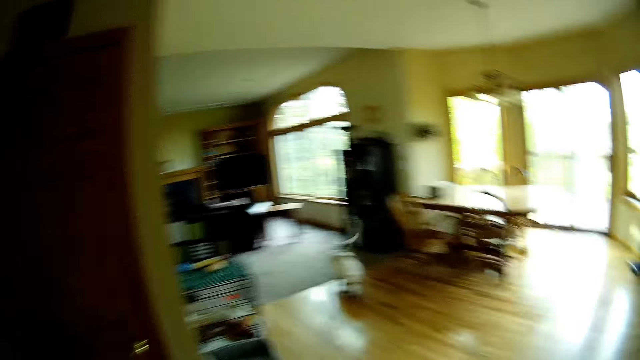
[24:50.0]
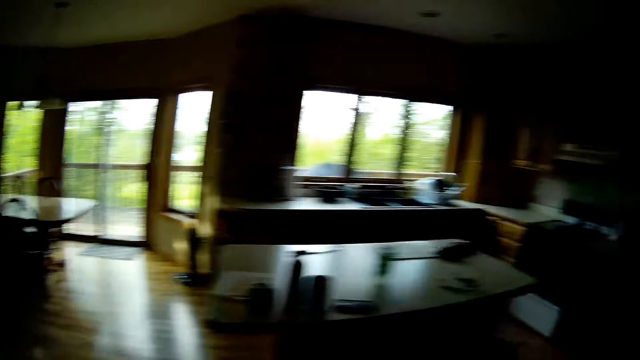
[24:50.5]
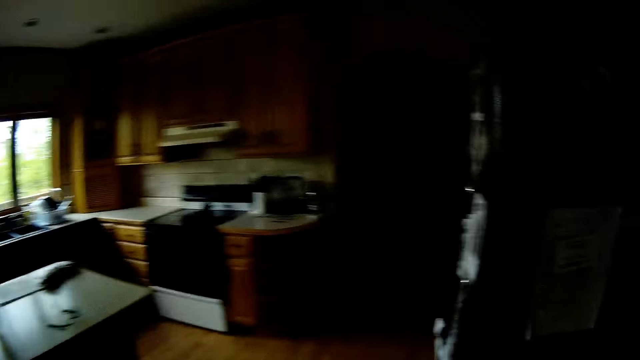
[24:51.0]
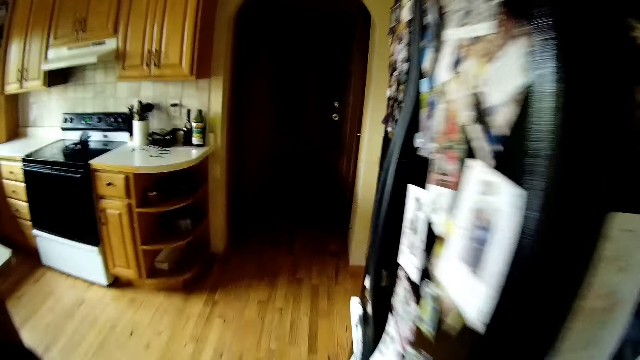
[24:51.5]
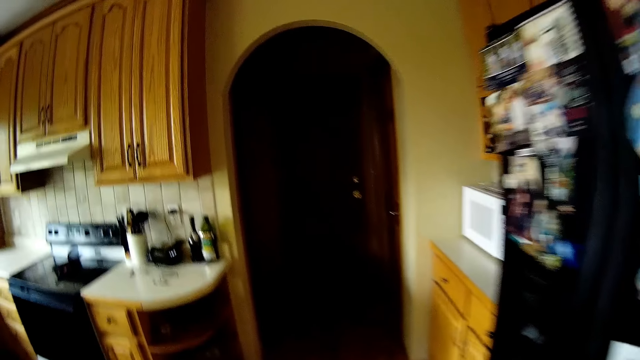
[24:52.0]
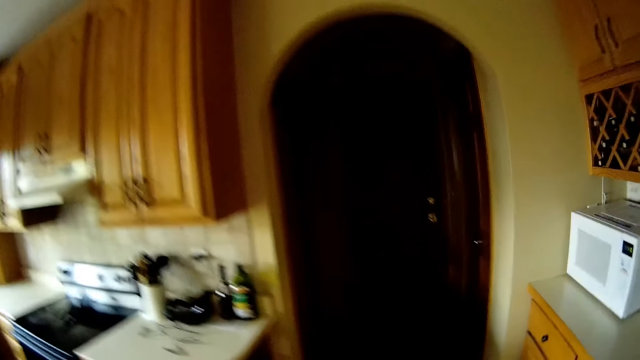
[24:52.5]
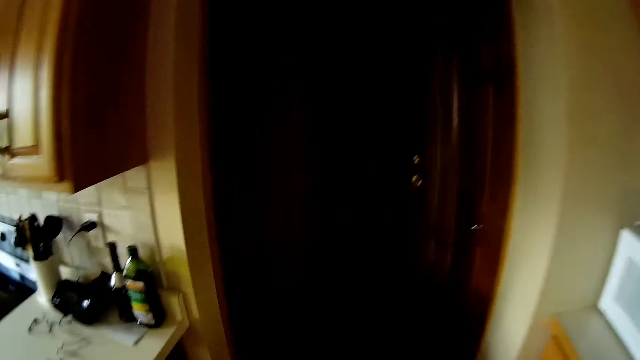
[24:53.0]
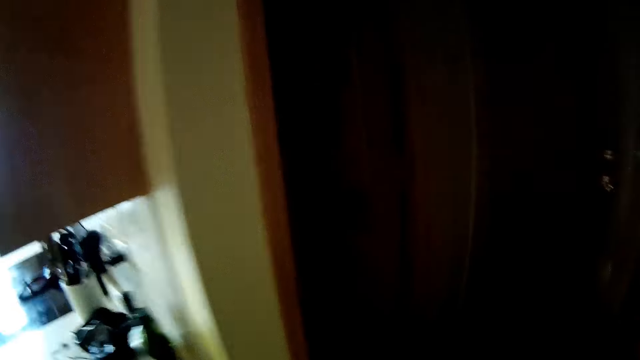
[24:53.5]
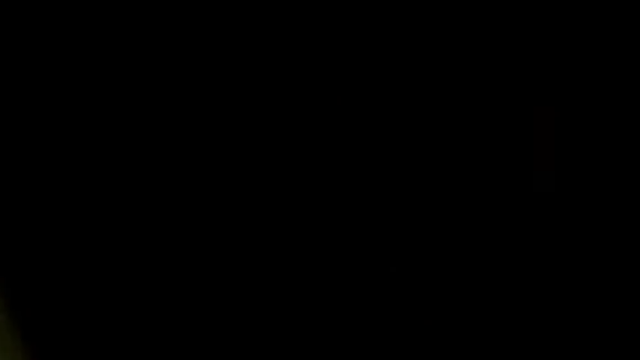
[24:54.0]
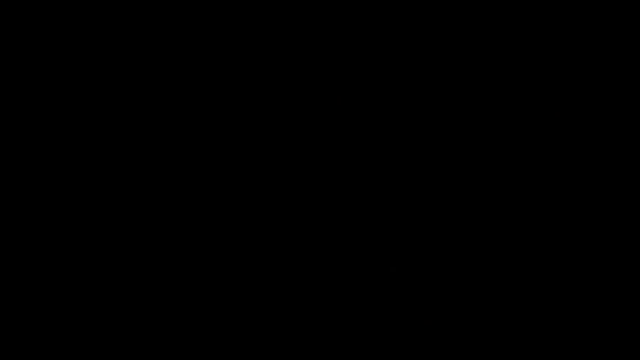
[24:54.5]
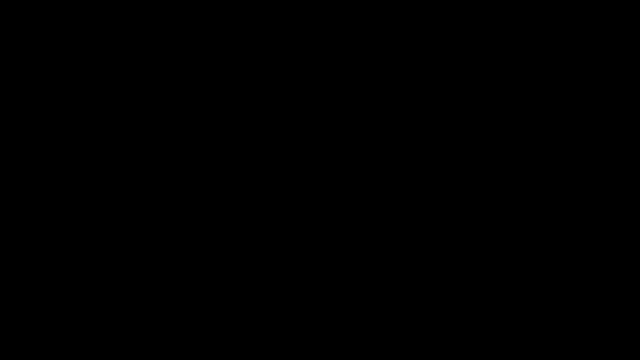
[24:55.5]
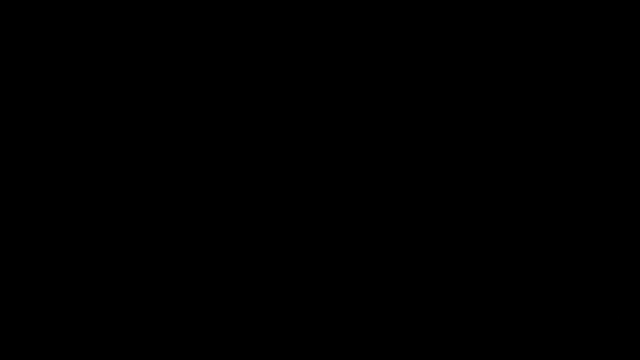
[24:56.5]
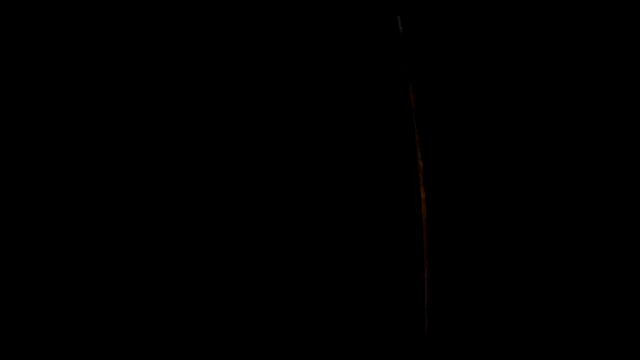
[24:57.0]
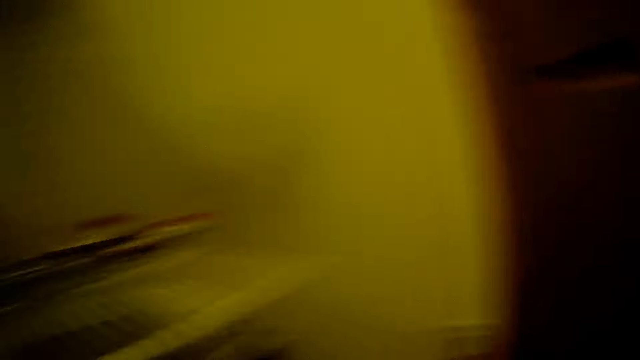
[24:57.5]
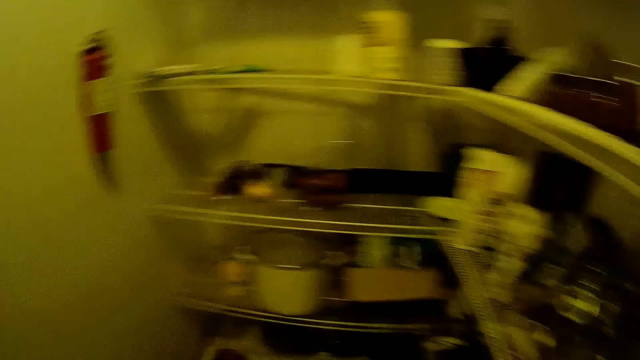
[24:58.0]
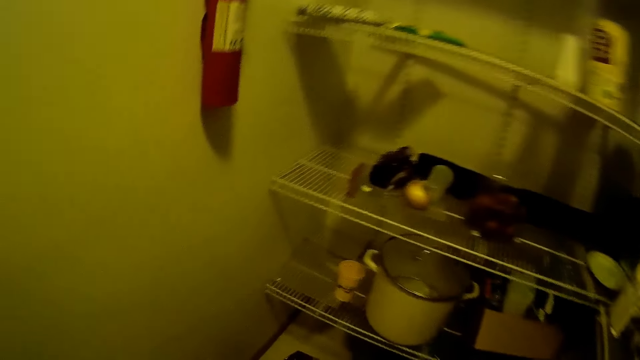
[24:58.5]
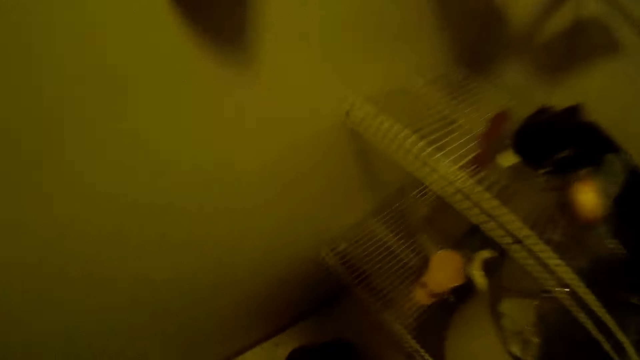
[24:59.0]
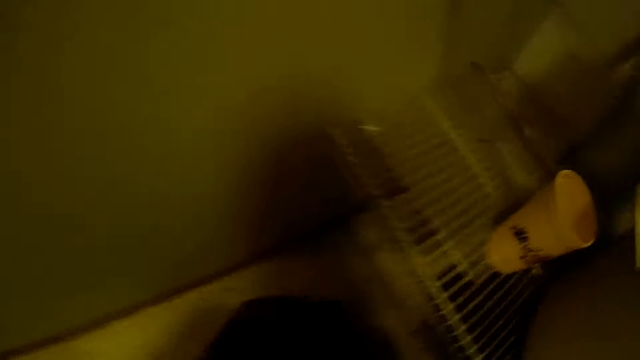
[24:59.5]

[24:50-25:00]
The camera wearer looks around in the kitchen. She walks in the kitchen. She leaves the kitchen. She switches on the light with her right hand.

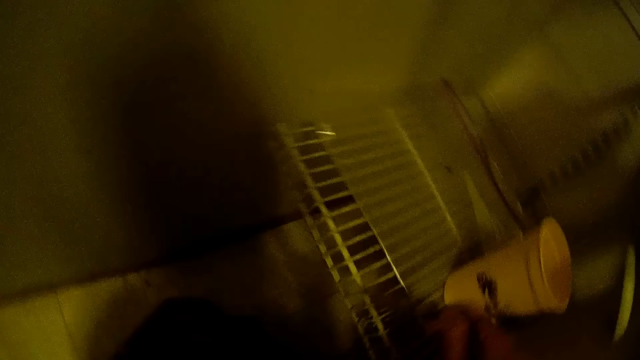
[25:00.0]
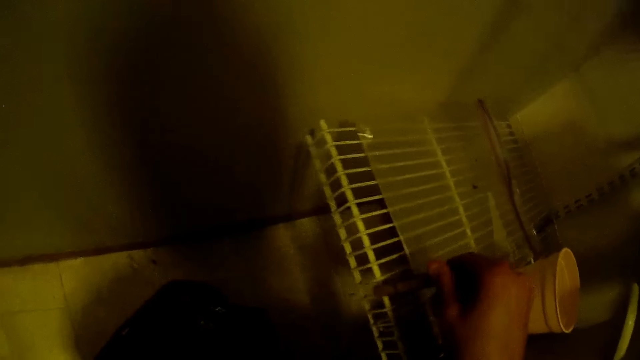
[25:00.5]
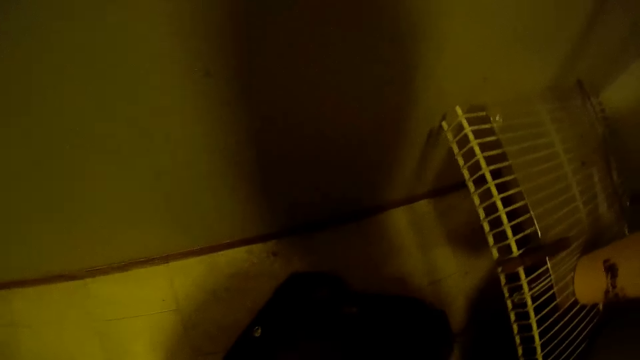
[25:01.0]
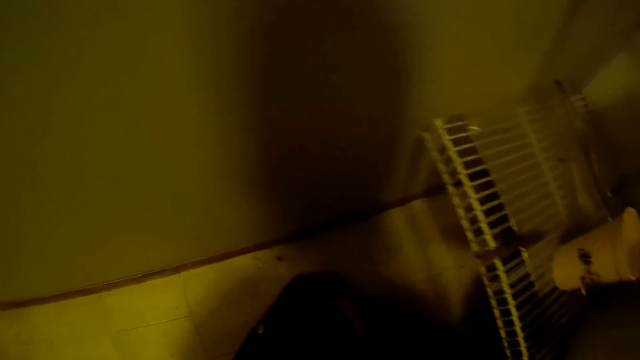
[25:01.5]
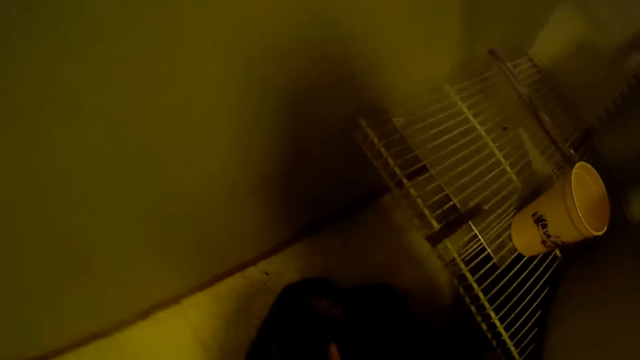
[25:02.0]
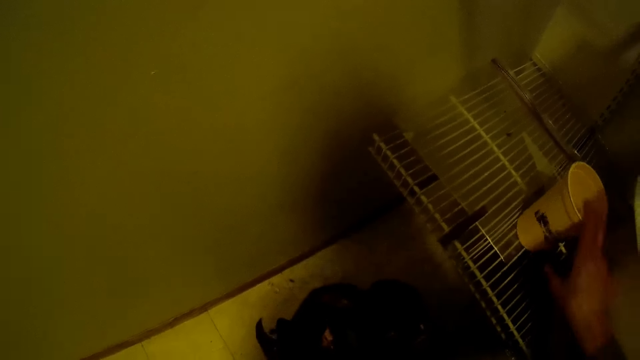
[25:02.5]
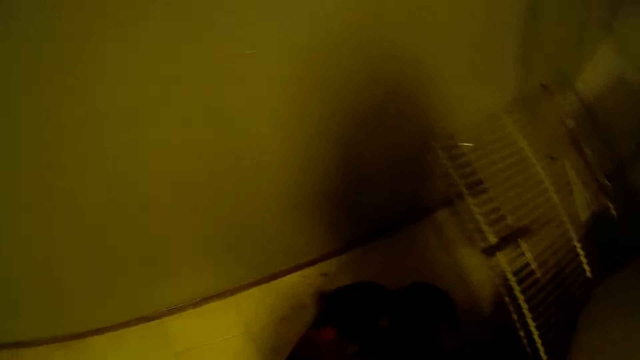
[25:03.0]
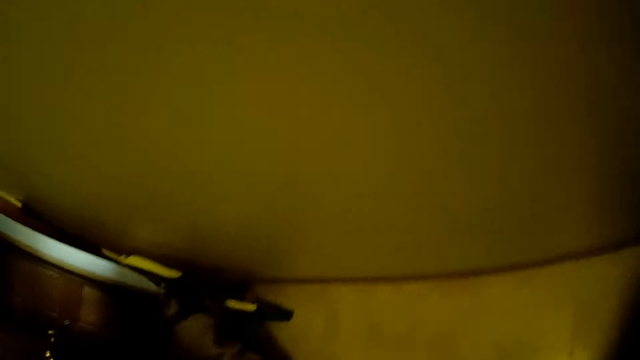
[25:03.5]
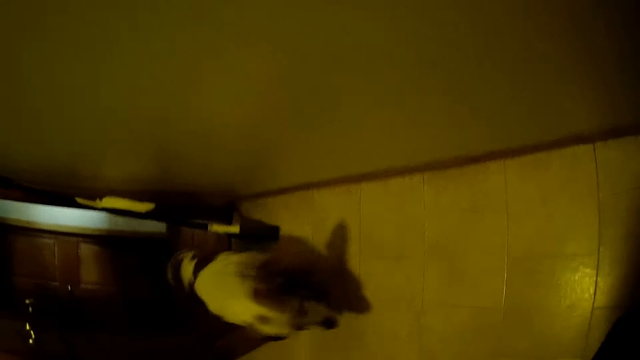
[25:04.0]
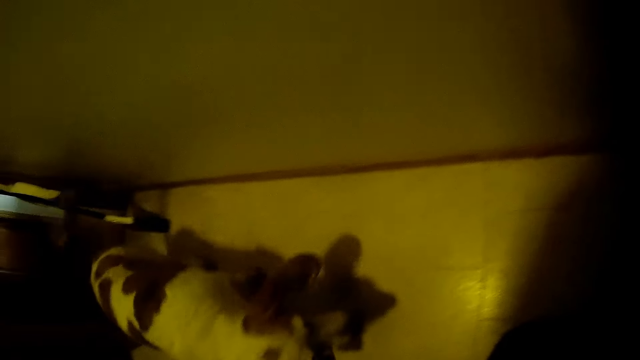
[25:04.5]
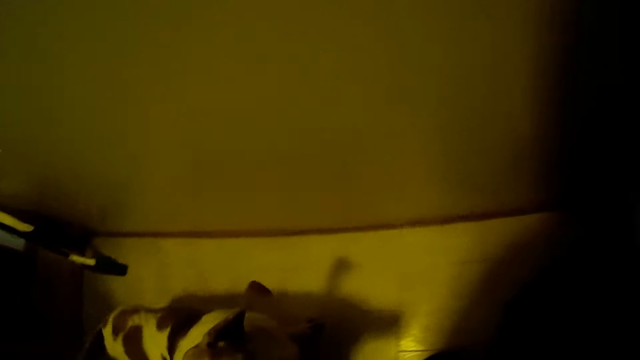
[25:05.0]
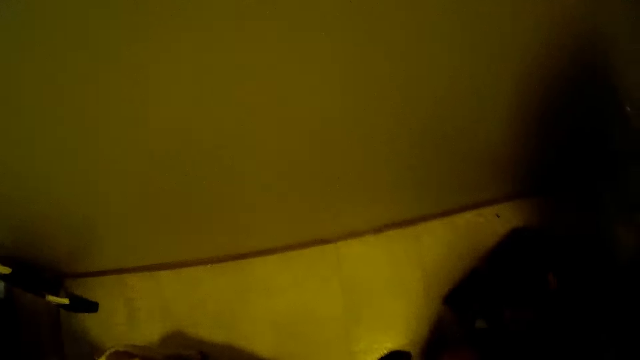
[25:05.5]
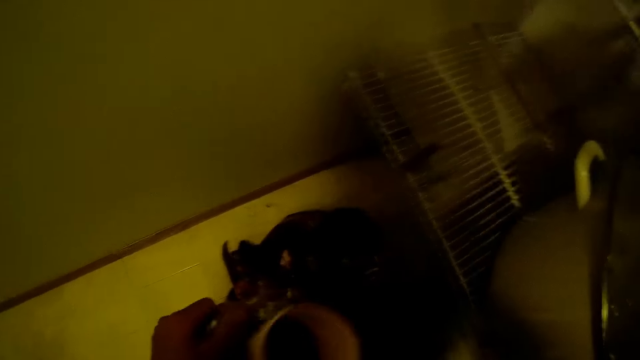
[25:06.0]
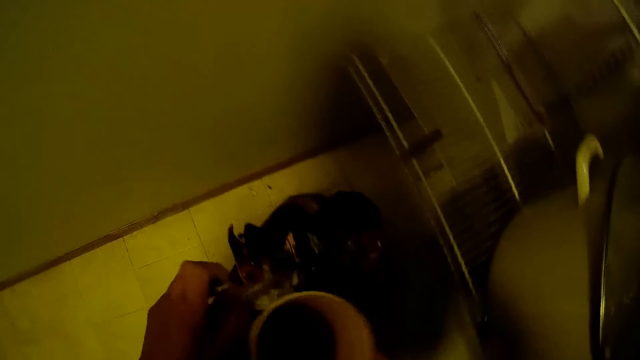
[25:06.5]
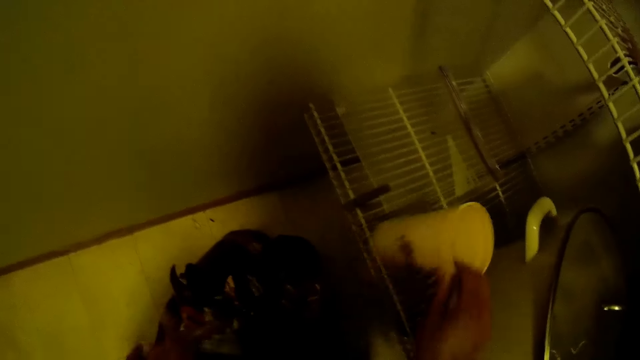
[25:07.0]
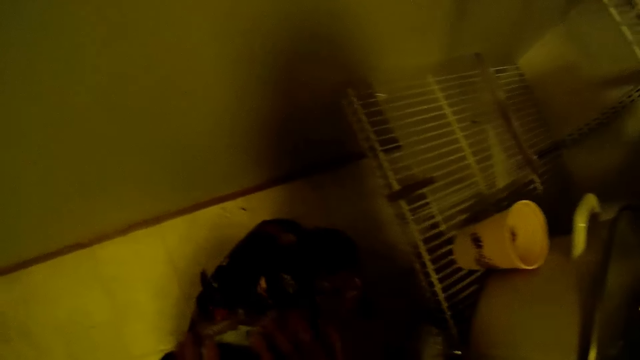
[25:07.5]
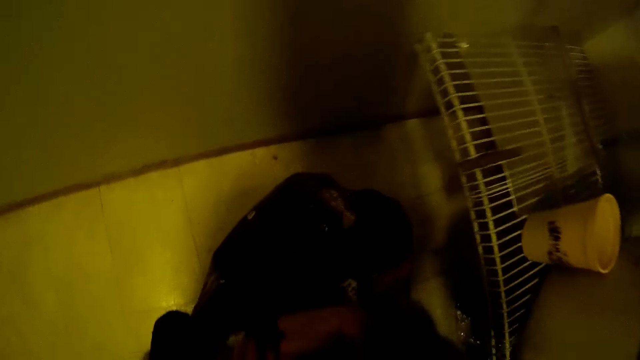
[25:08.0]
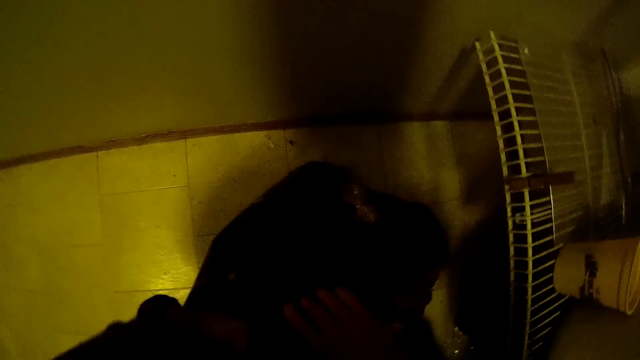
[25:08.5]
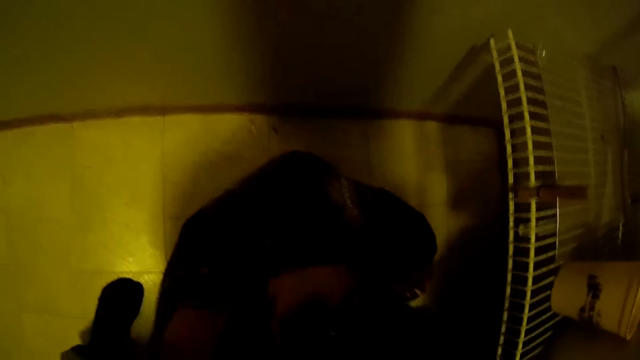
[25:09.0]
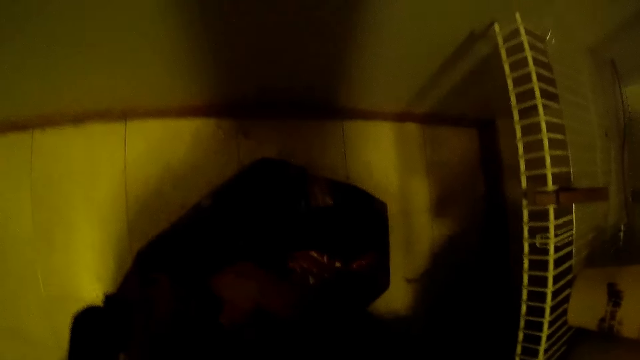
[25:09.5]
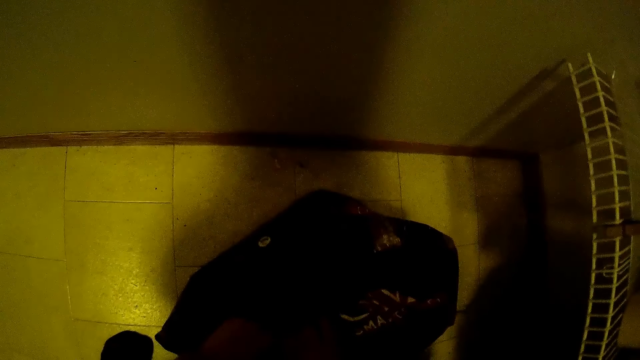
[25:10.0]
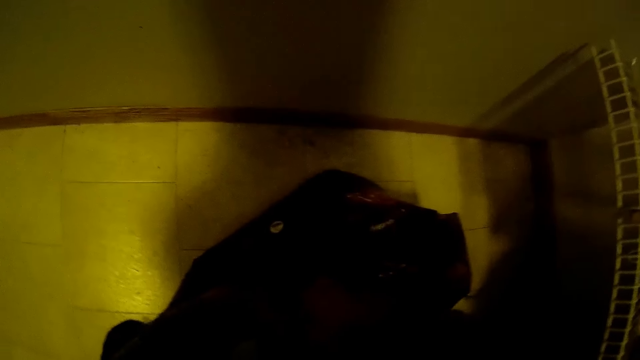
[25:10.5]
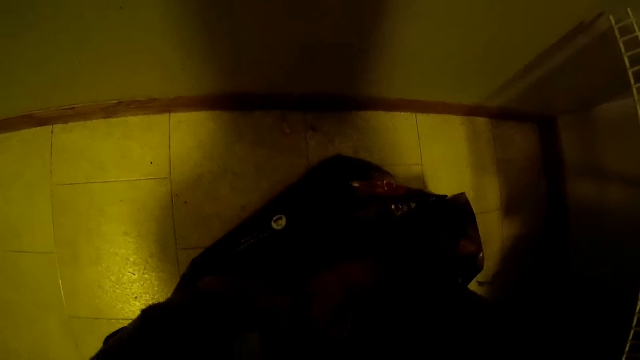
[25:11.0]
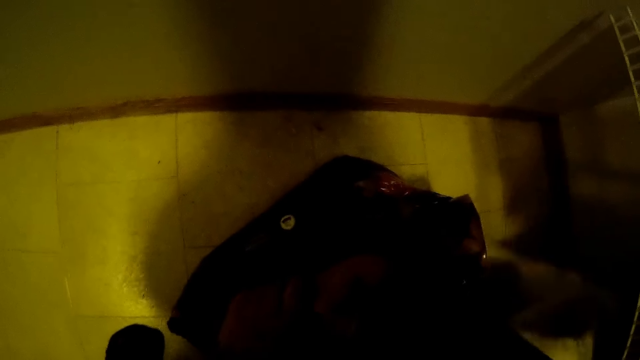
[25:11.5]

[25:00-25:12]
The camera wearer clips a tray with her right hand. She puts a peg on the shelf. She opens a nylon with both hands. She picks up a cup or tin with her right hand from the tray. She scoops kibble in the nylon with the tin. She talks to the dog. She puts food in the cup with her right hand. She shakes kibble in the tin. She drops the cup on the tray with her right hand. She folds the nylon with both hands.
